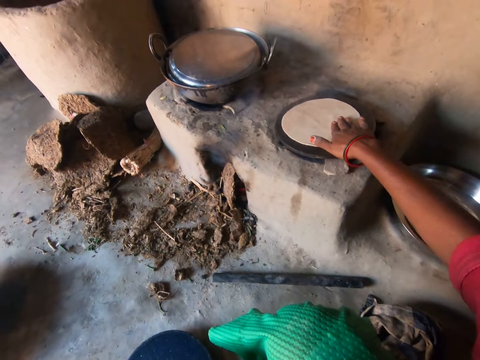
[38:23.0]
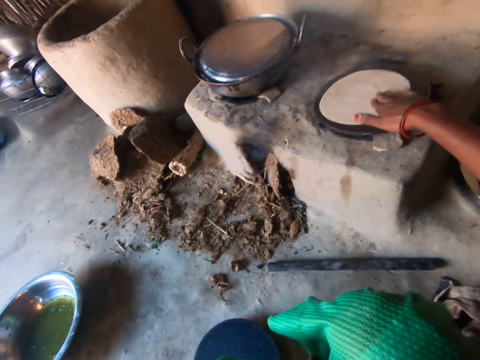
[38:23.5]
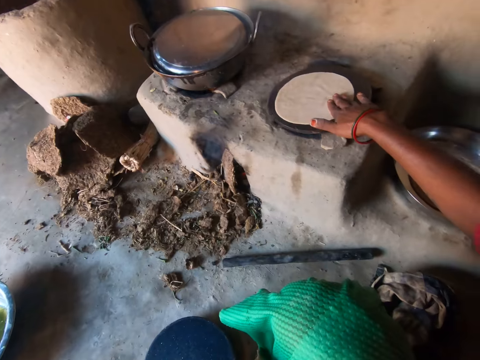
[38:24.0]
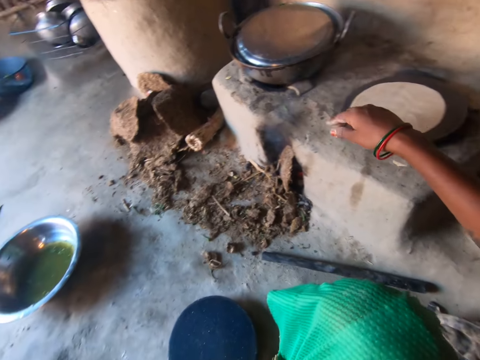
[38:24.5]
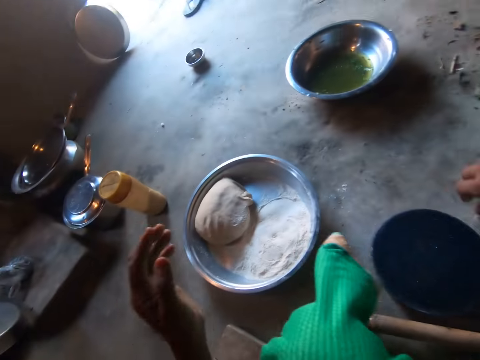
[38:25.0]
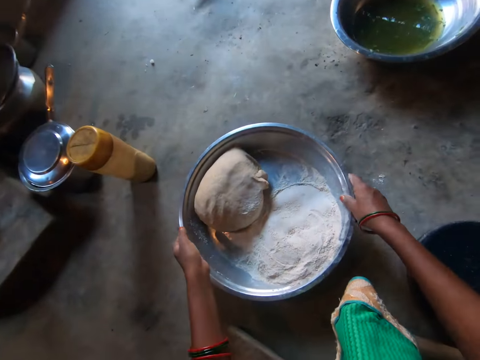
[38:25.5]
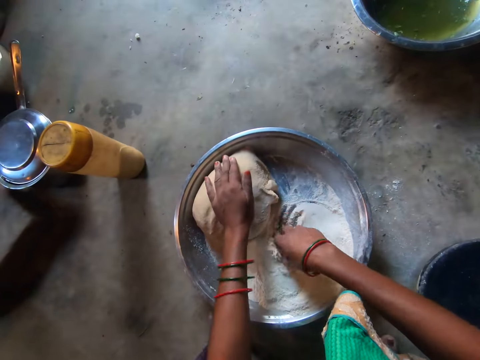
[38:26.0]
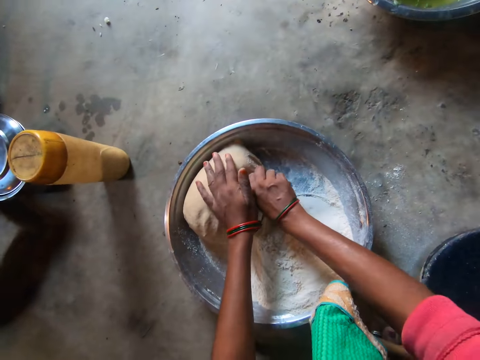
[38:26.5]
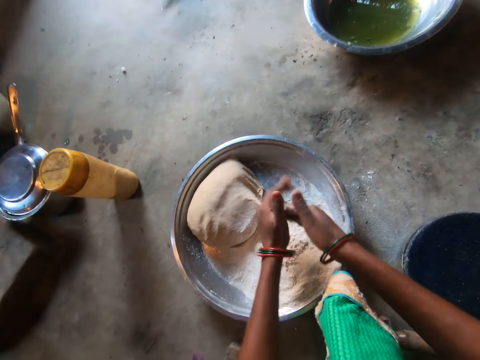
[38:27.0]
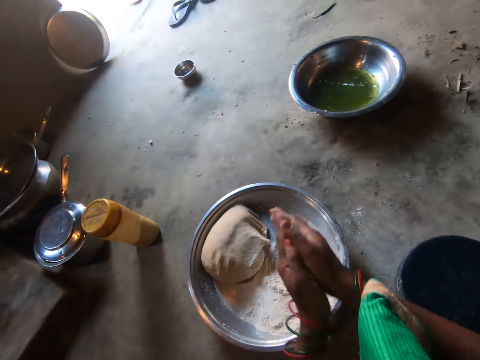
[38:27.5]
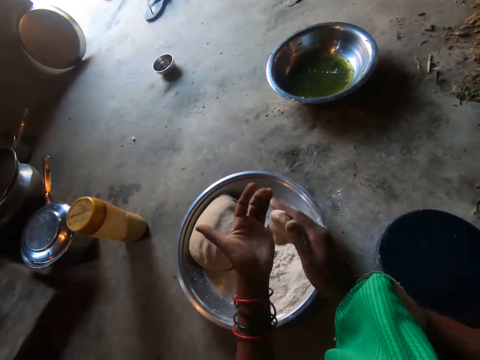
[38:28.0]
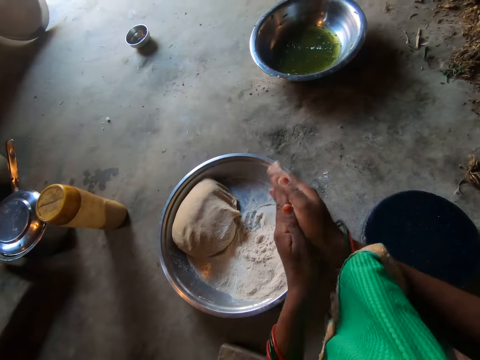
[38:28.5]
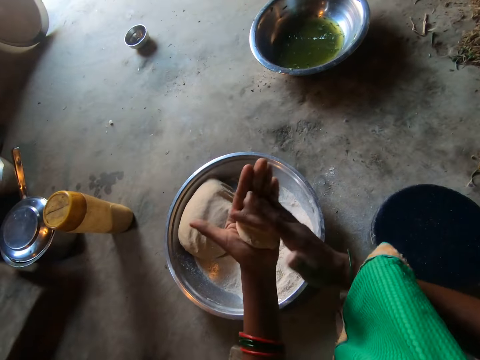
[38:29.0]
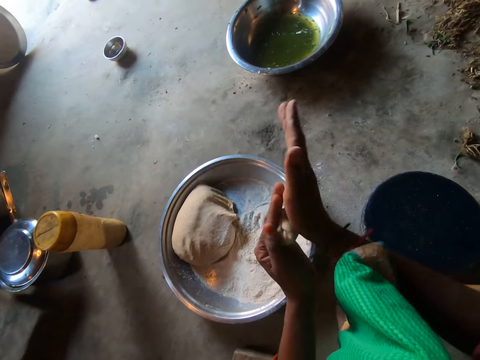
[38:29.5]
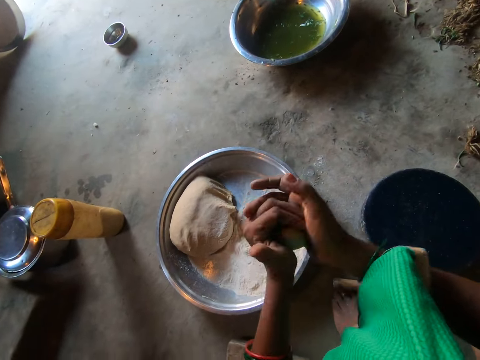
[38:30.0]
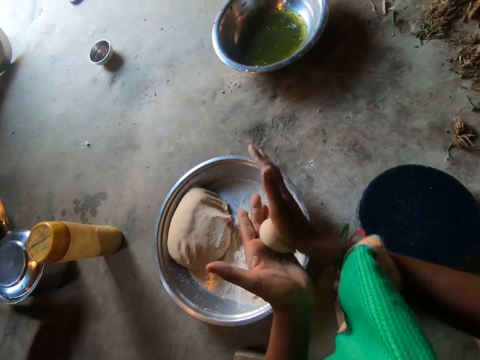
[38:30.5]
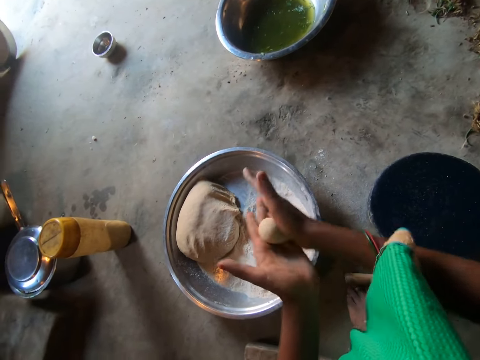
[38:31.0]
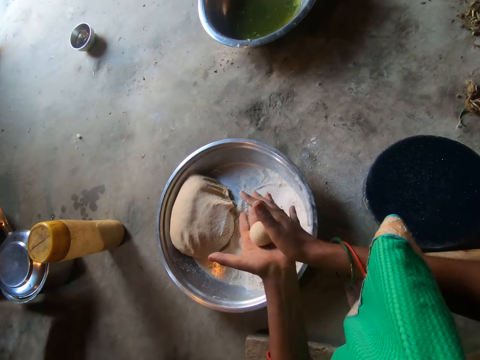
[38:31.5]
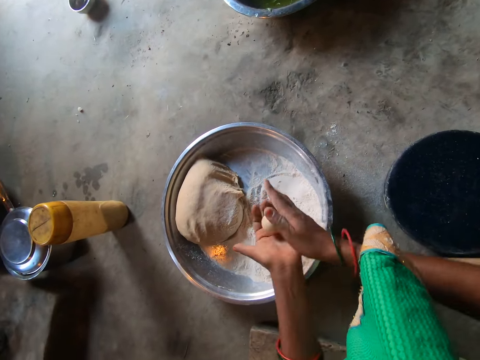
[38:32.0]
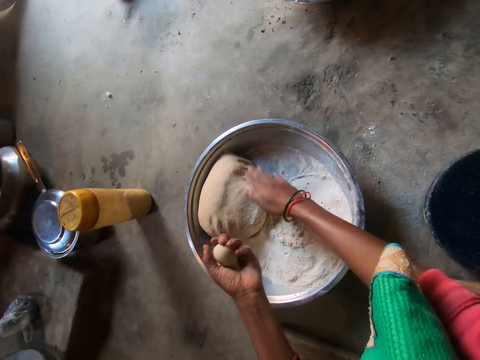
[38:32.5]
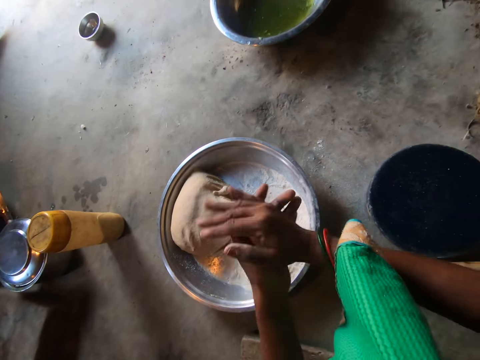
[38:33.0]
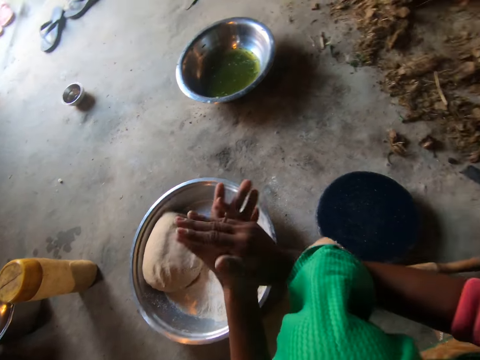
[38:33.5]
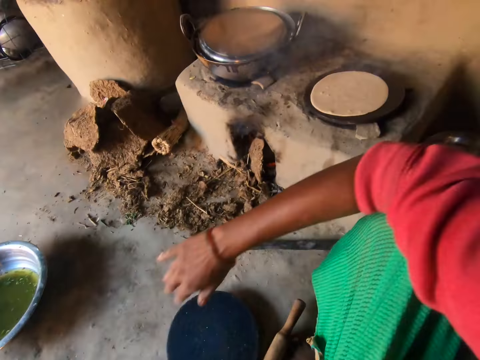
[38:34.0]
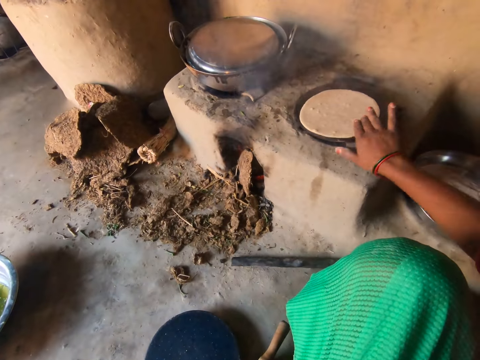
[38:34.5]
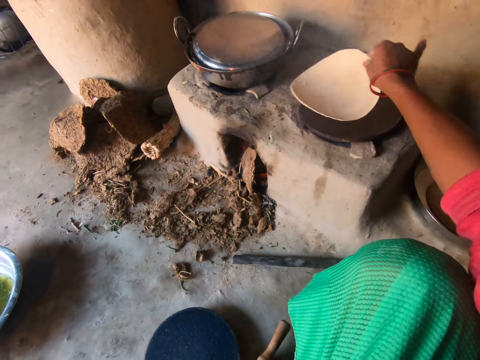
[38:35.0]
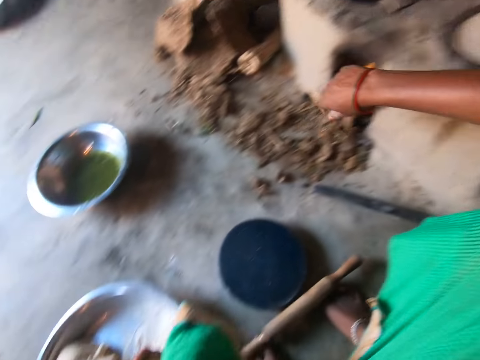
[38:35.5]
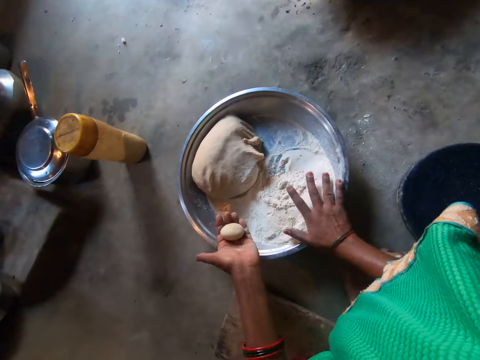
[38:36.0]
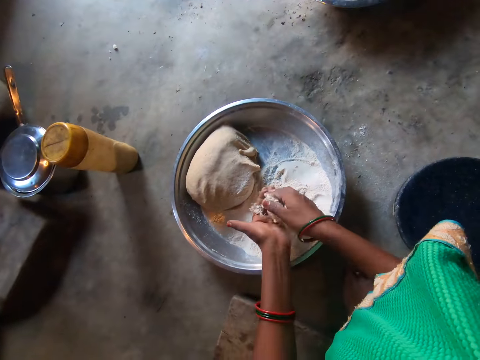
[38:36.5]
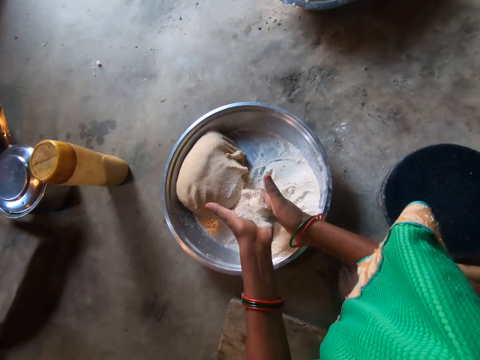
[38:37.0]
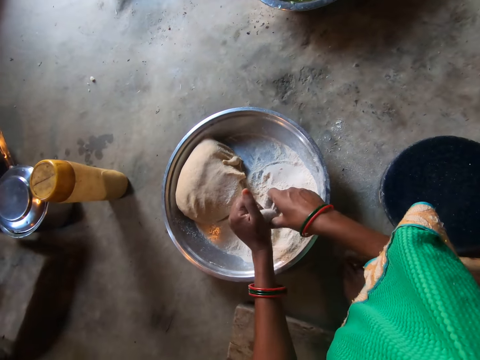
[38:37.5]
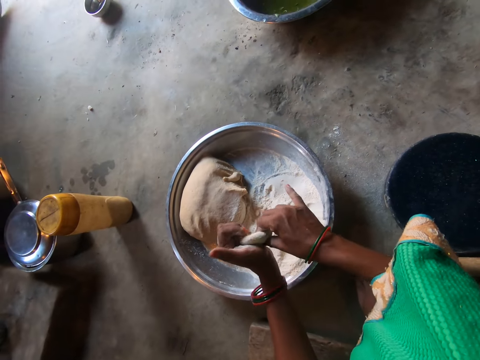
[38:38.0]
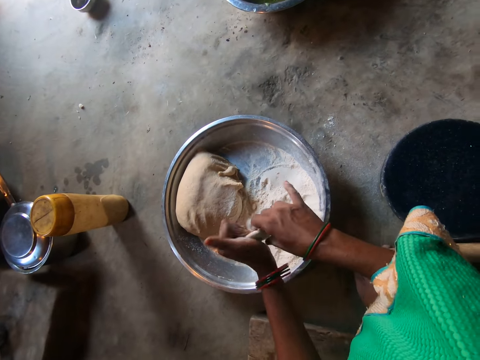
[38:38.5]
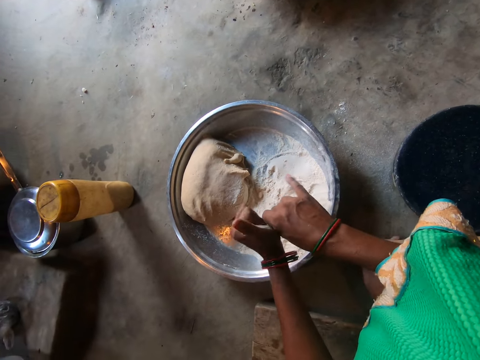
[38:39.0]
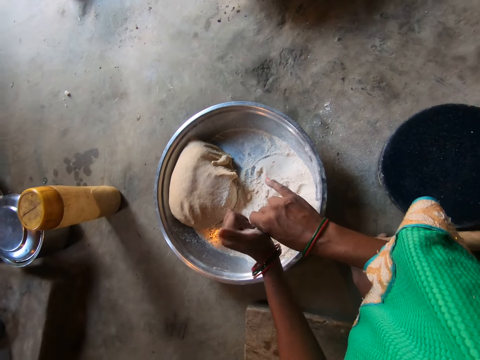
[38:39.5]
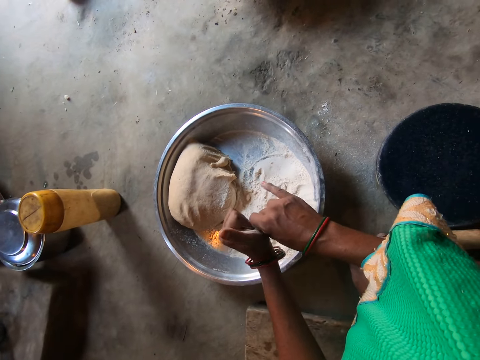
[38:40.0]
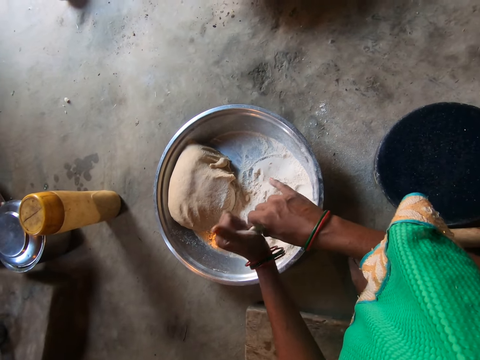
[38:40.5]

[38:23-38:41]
The camera wearer adjusts the tray on the floor with both hands. She scoops flour, cuts a ball of dough with her right hand, and rolls the ball of dough with her hands. She rolls the dough repeatedly. She drops a small piece of dough in her right hand on the dough pile in a basin. She rolls the dough. She flips the chapati on the pan with her right hand. She takes flour on the tray with her right hand. She puts flour on the dough in her left hand. She rolls the dough. She flattens the dough with her hands. She kneads the dough.

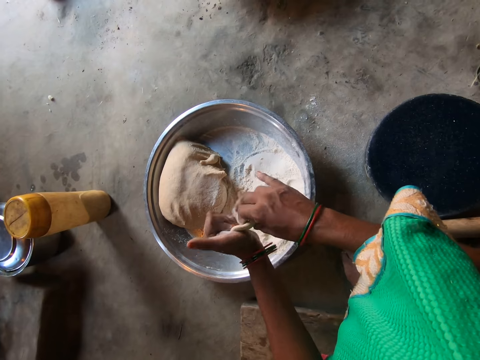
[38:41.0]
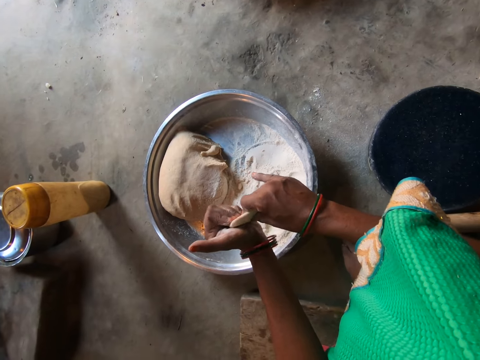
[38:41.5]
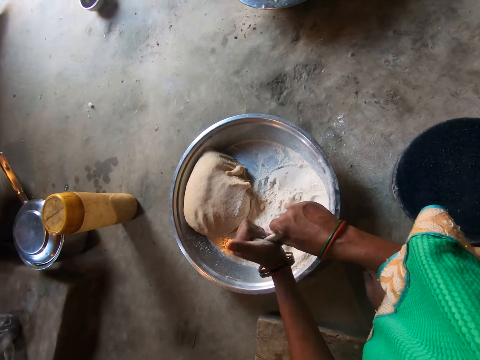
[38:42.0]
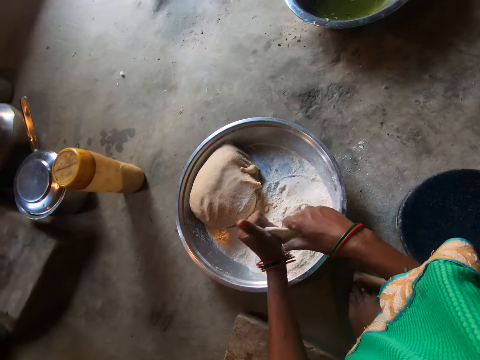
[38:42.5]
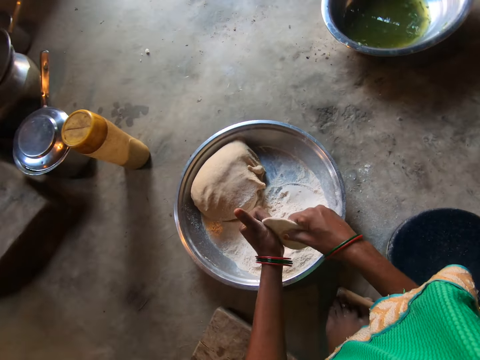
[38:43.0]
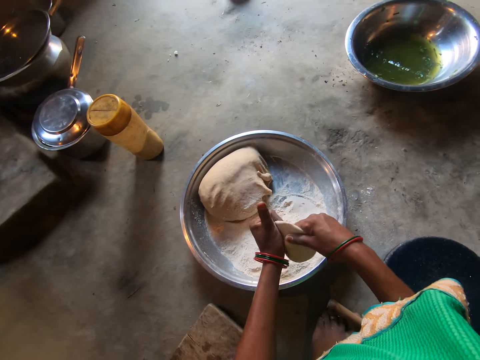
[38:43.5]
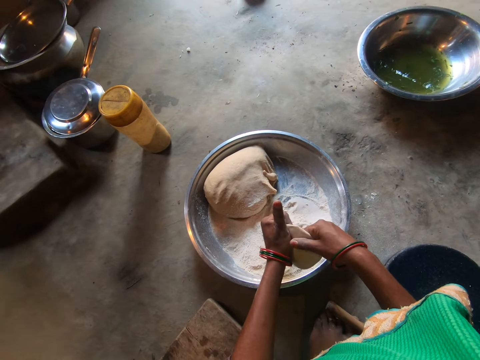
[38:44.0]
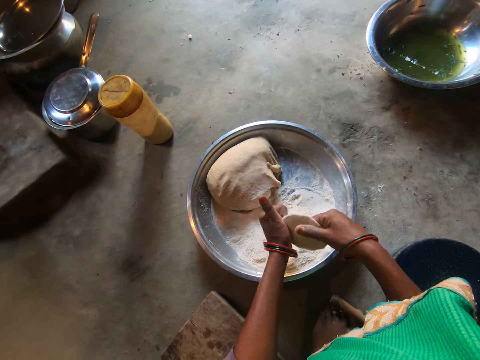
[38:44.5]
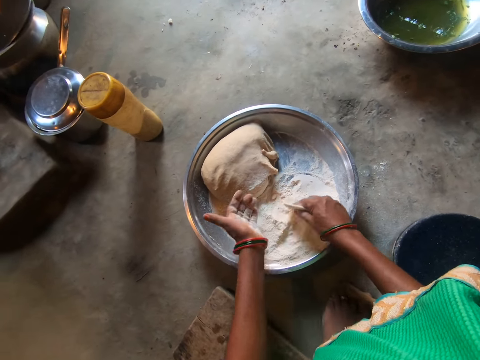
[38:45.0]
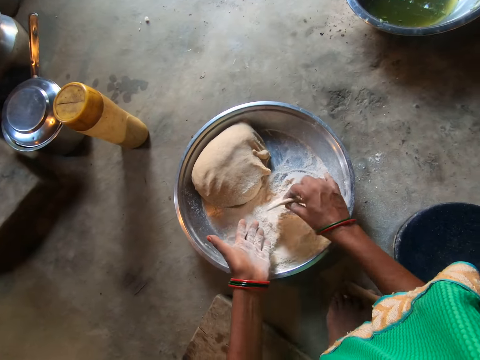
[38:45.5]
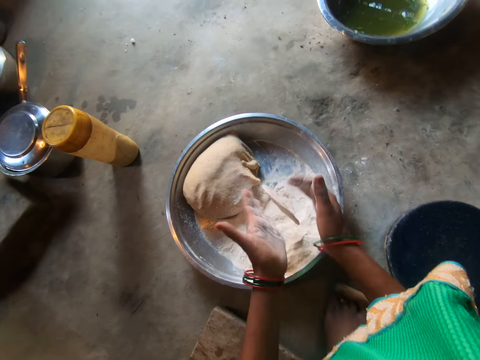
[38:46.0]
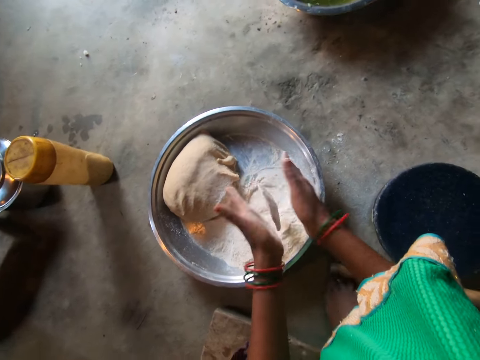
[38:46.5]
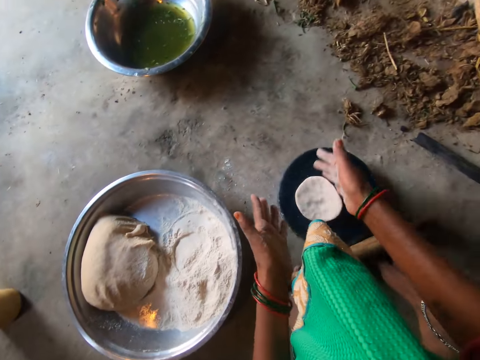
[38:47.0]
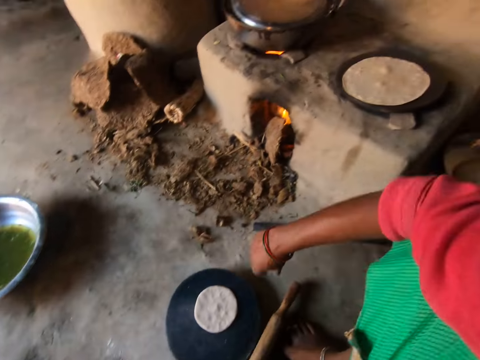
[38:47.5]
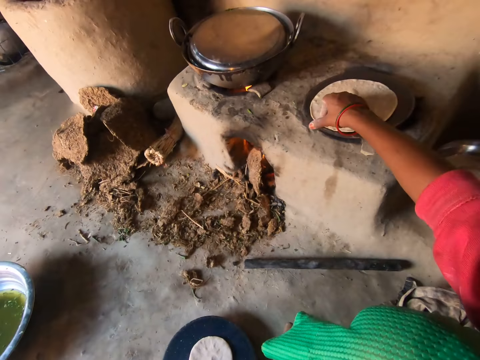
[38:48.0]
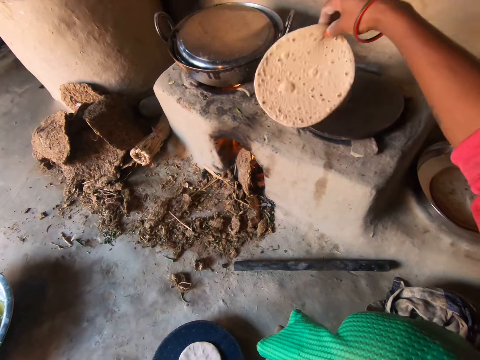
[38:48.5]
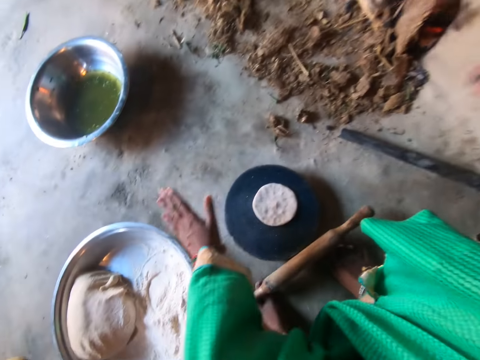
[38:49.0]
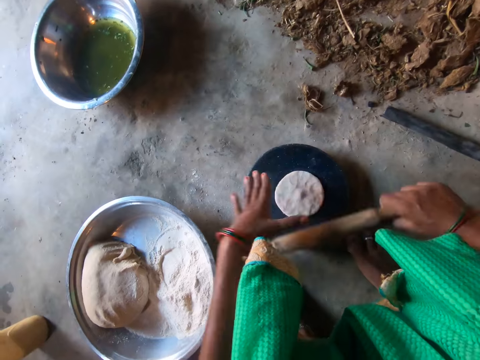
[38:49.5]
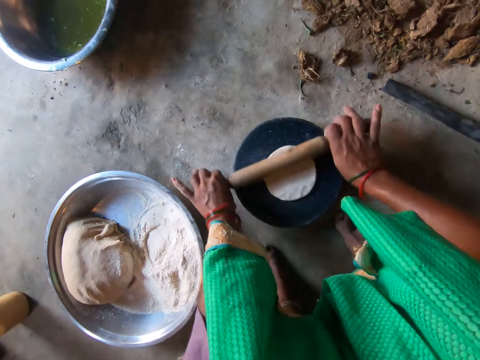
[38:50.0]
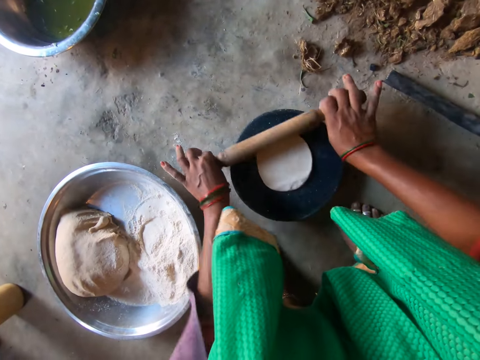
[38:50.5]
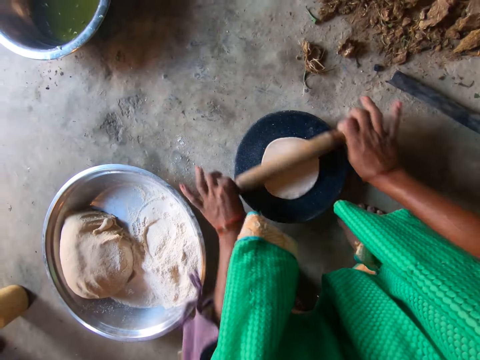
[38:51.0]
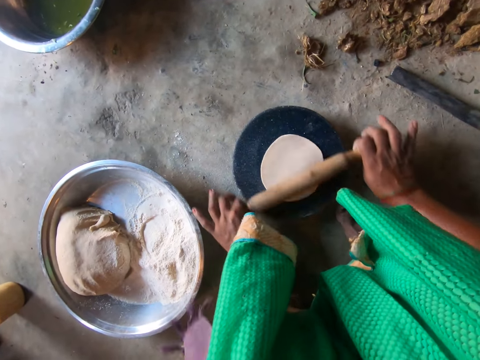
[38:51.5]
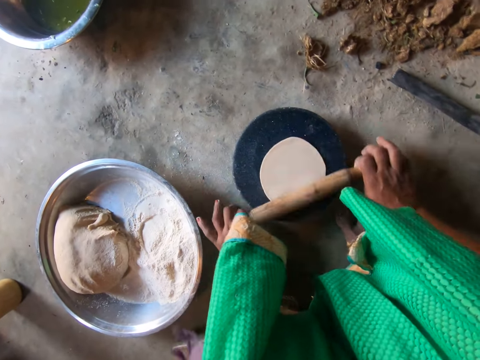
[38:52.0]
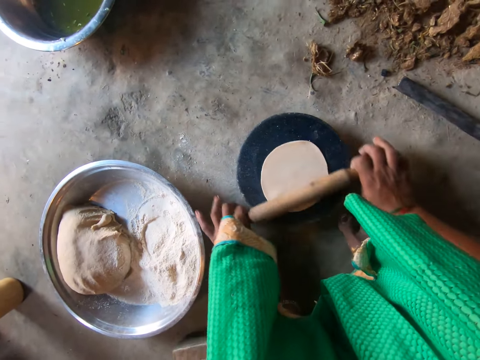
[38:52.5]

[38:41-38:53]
The camera wearer puts dough on flour. She kneads the dough. She drops the dough on the flat board. She adjusts the chapati on the pan with her right hand. She turns the flatbread. She presses the dough. She takes the rolling pin with her right hand. She rolls the dough on the flat board with the rolling pin.
